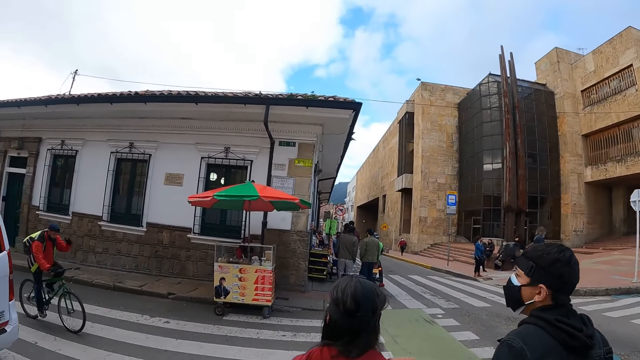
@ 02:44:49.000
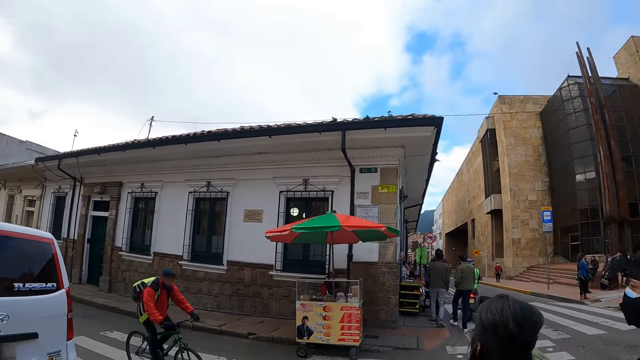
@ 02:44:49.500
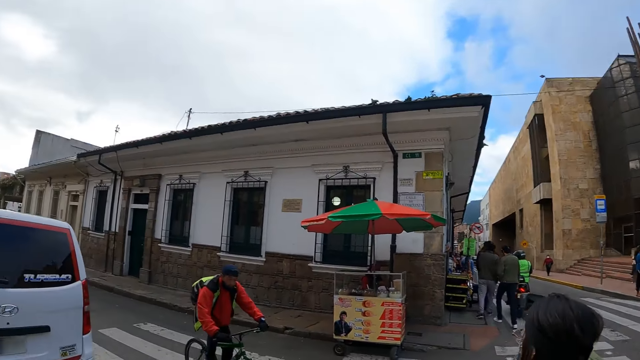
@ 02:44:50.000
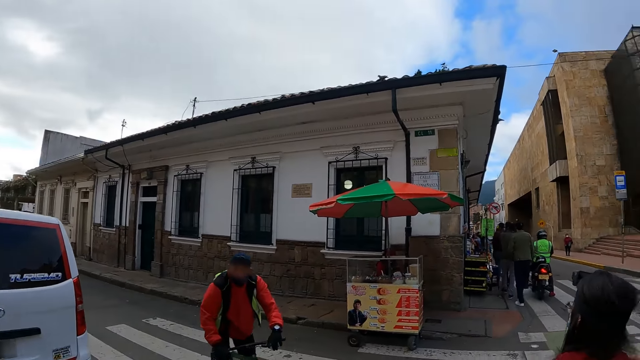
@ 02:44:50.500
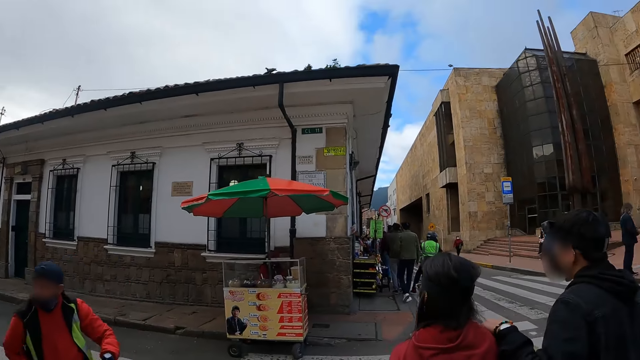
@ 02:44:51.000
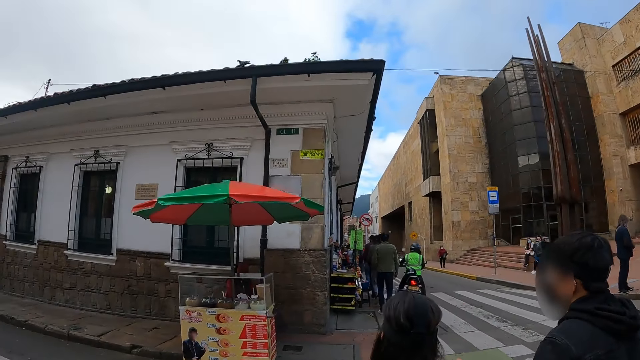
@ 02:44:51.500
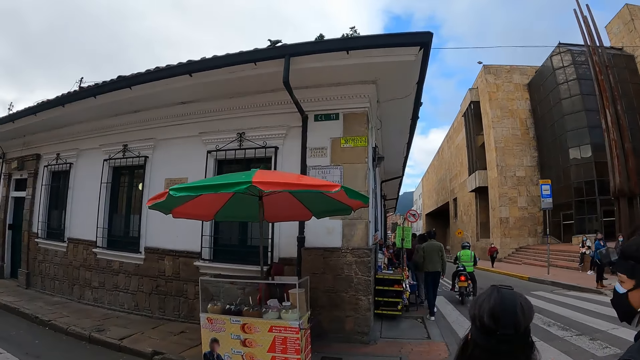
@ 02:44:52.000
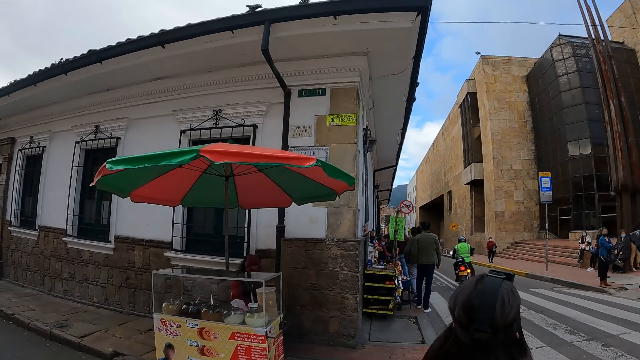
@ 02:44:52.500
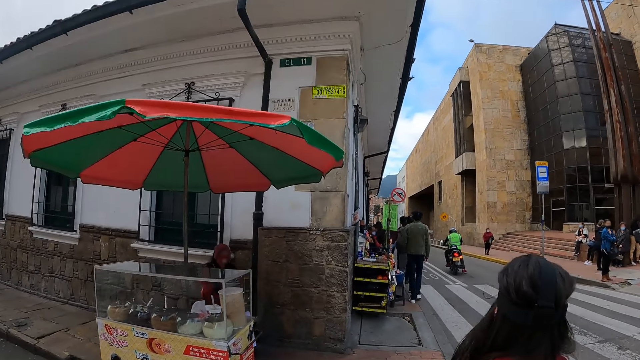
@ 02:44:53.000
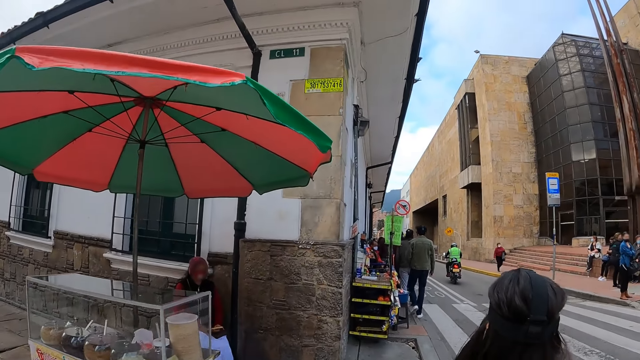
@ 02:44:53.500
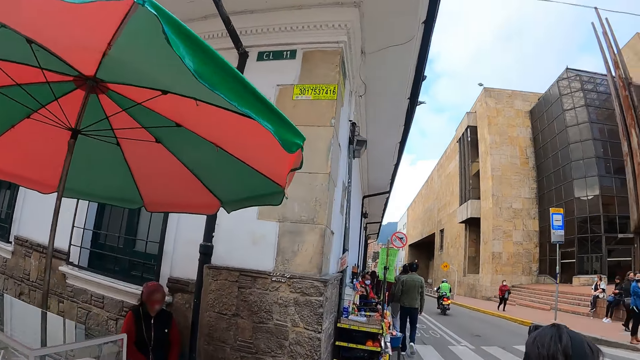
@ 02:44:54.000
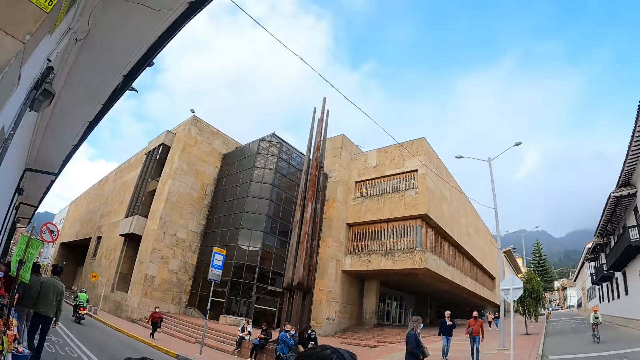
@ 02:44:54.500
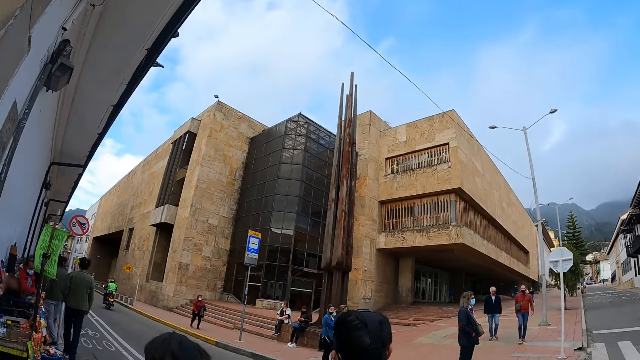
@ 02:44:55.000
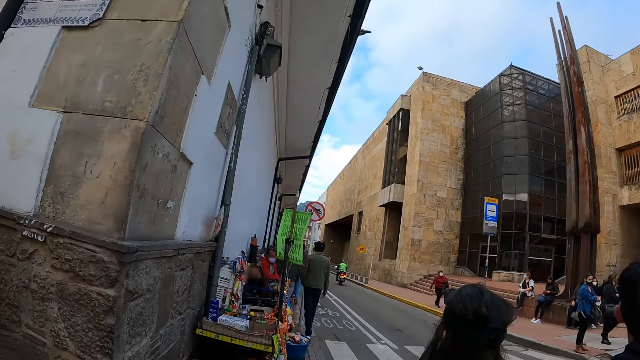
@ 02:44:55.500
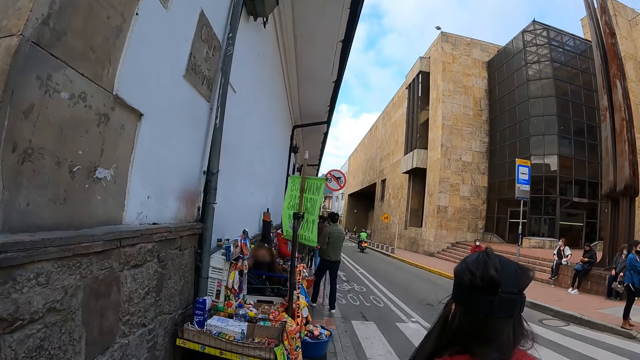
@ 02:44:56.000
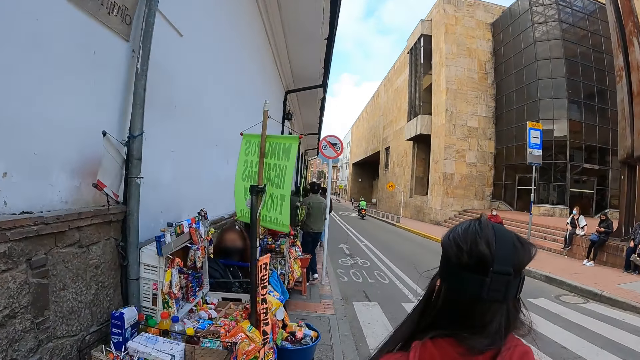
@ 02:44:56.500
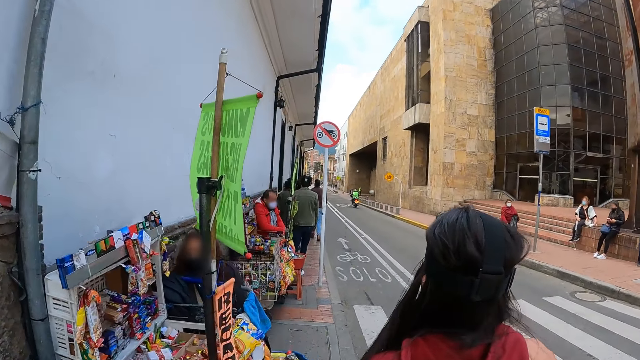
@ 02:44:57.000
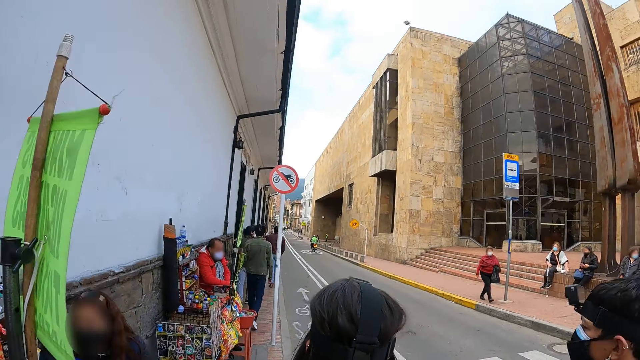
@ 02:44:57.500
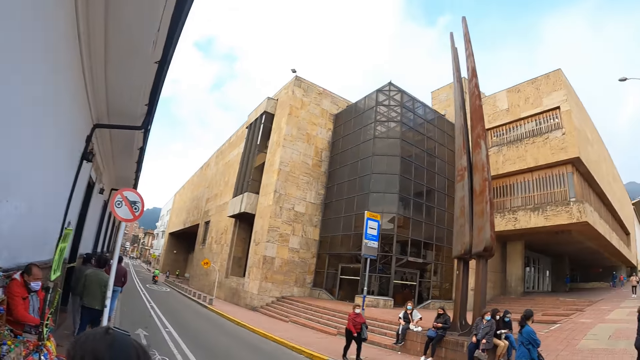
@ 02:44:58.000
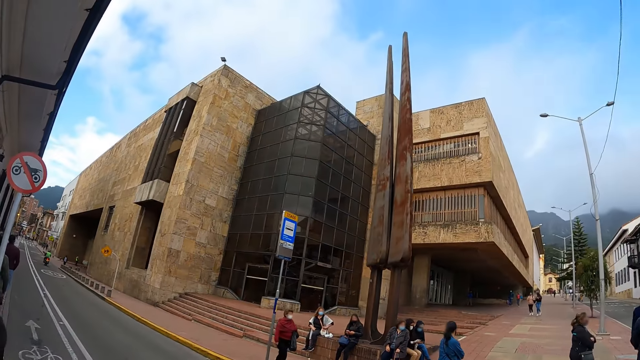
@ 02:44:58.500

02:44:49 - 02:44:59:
The camera wearer looks sideways. They cross the zebra crossing.

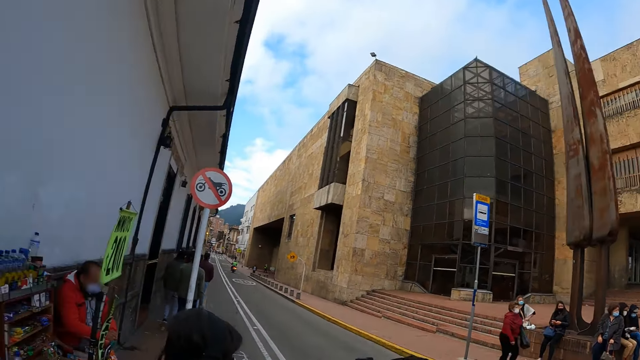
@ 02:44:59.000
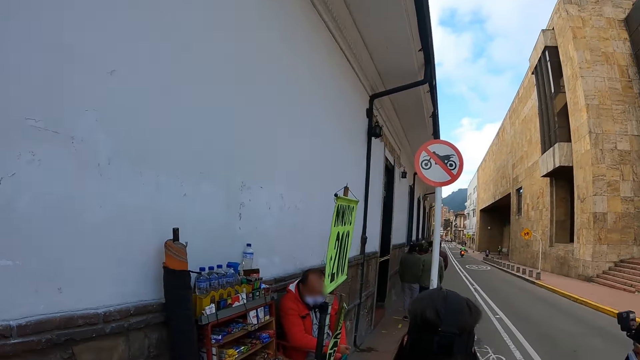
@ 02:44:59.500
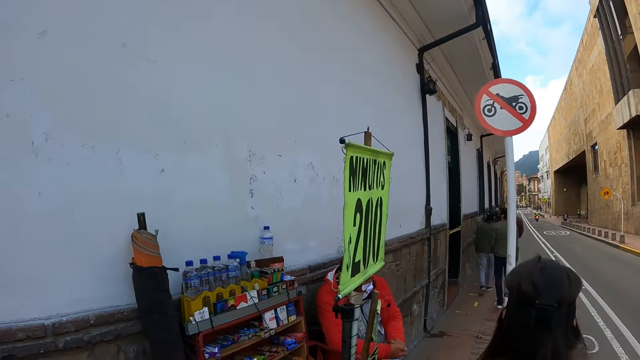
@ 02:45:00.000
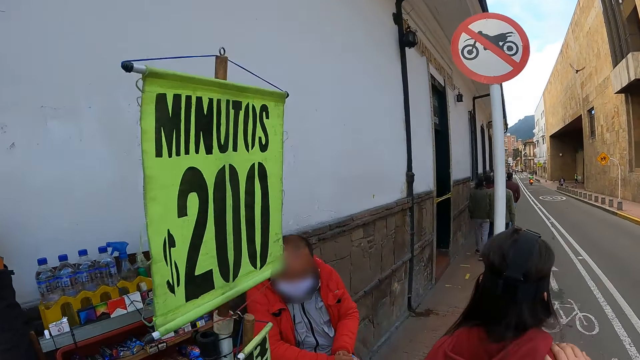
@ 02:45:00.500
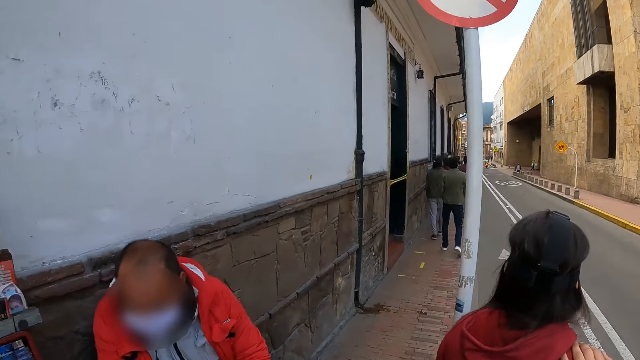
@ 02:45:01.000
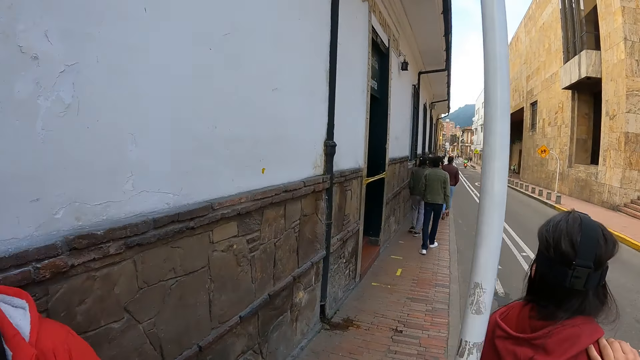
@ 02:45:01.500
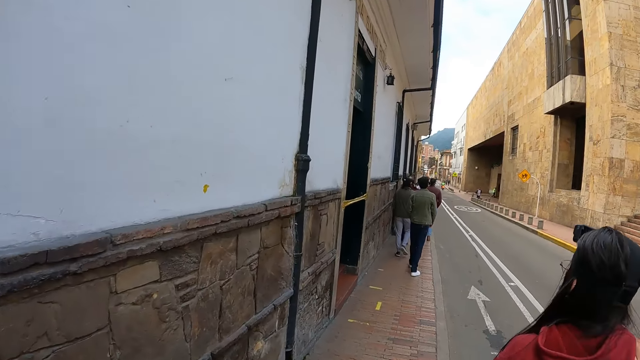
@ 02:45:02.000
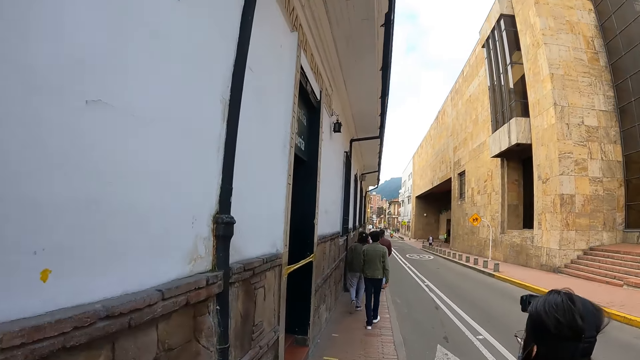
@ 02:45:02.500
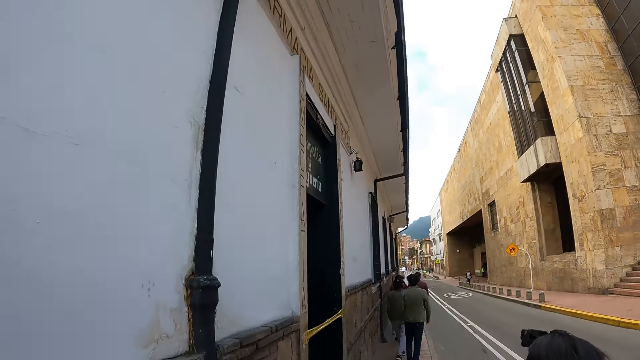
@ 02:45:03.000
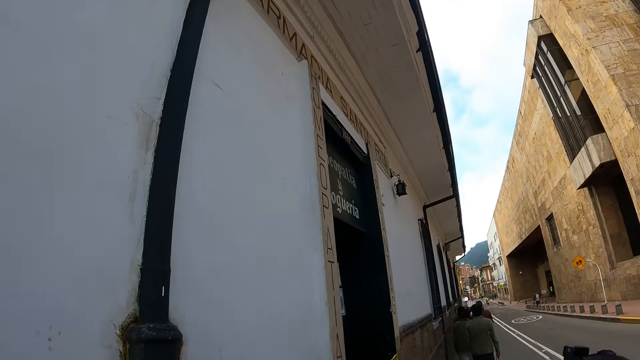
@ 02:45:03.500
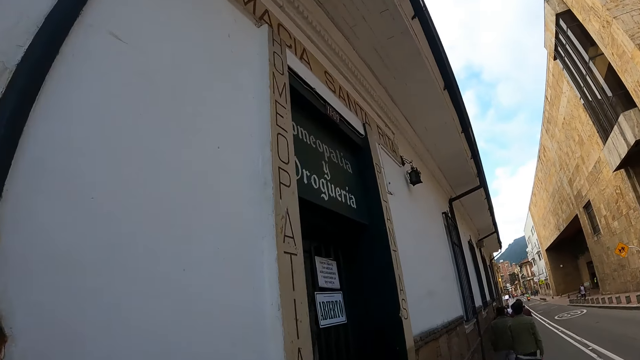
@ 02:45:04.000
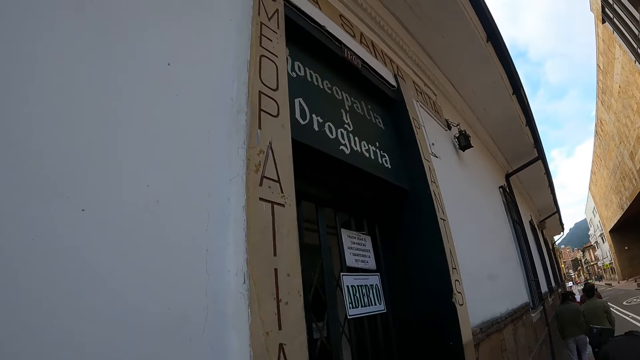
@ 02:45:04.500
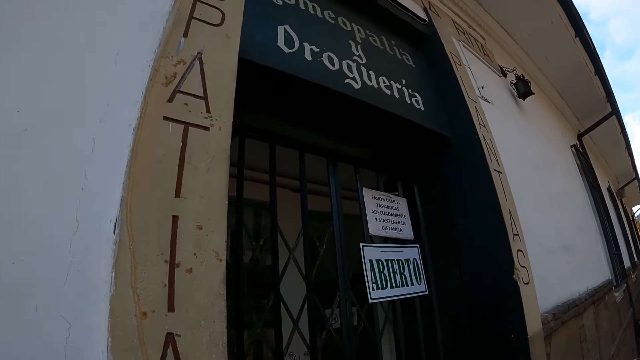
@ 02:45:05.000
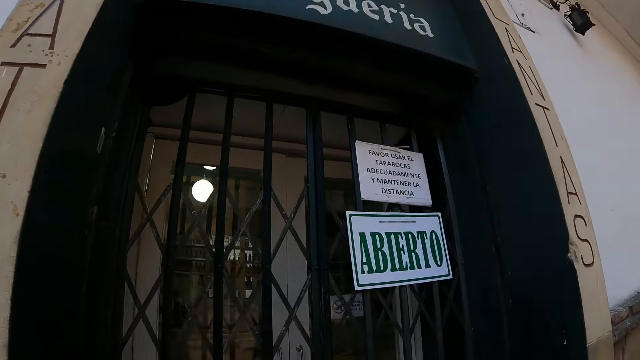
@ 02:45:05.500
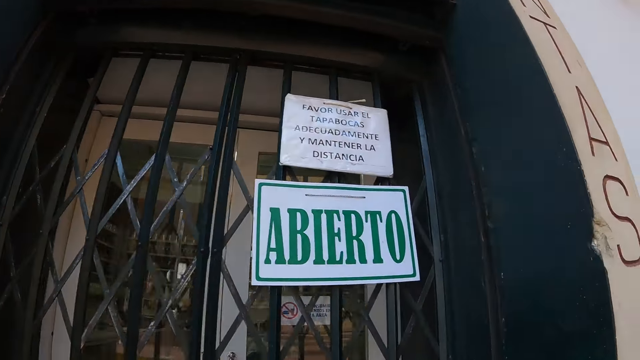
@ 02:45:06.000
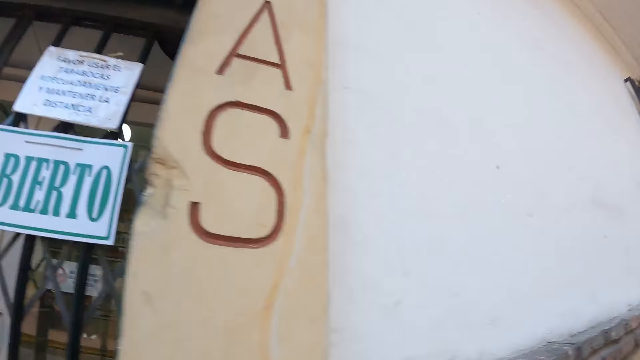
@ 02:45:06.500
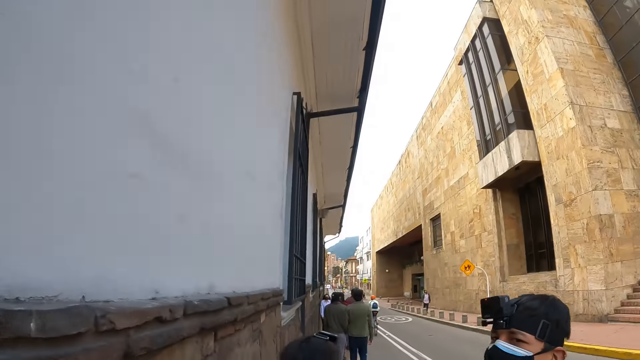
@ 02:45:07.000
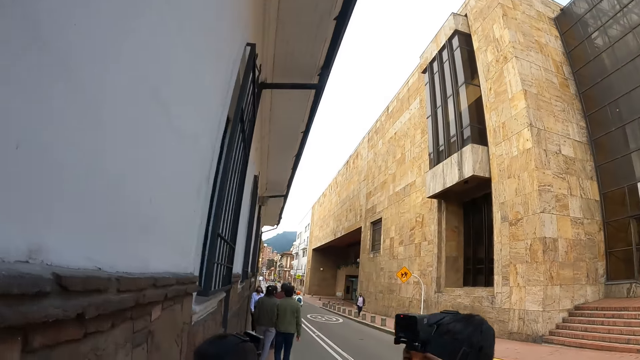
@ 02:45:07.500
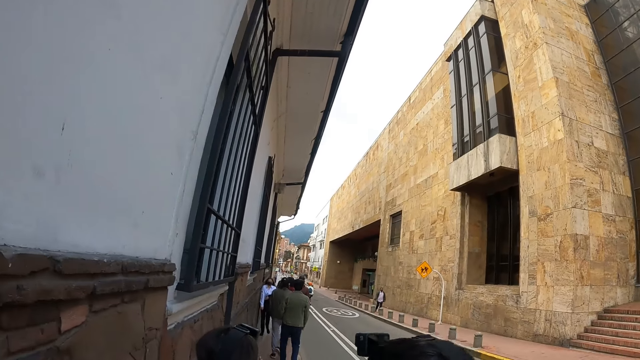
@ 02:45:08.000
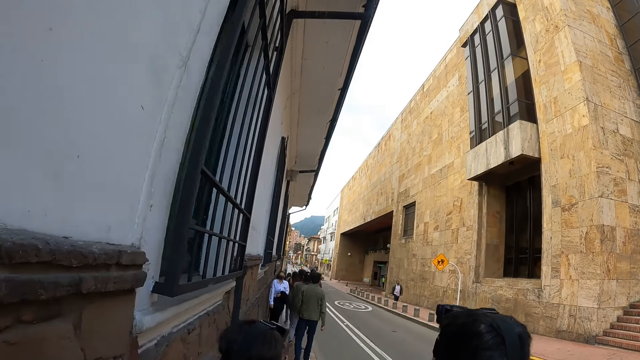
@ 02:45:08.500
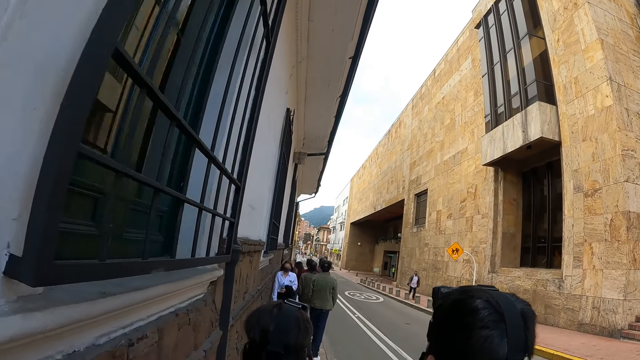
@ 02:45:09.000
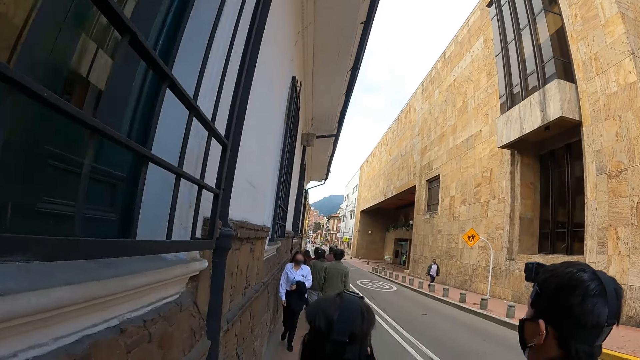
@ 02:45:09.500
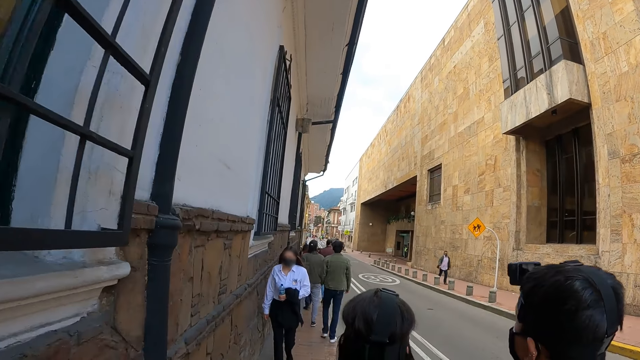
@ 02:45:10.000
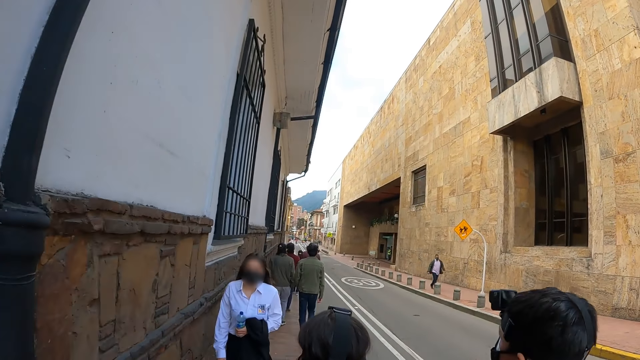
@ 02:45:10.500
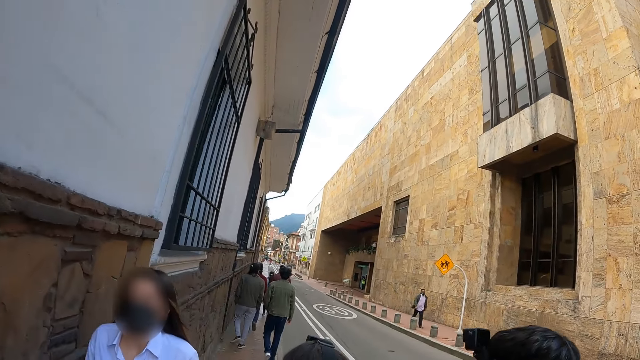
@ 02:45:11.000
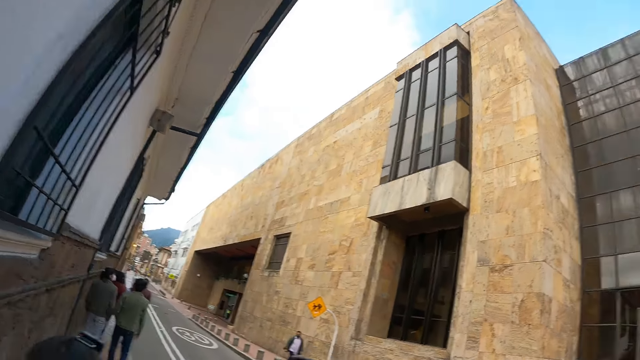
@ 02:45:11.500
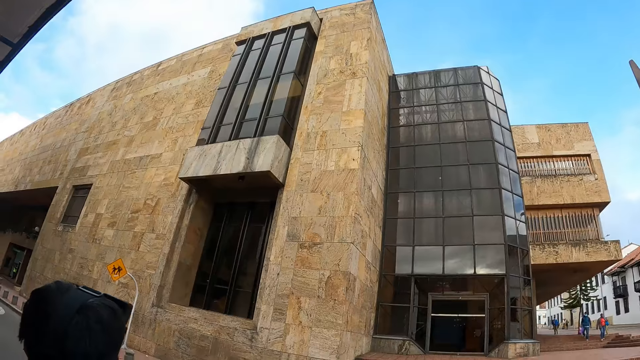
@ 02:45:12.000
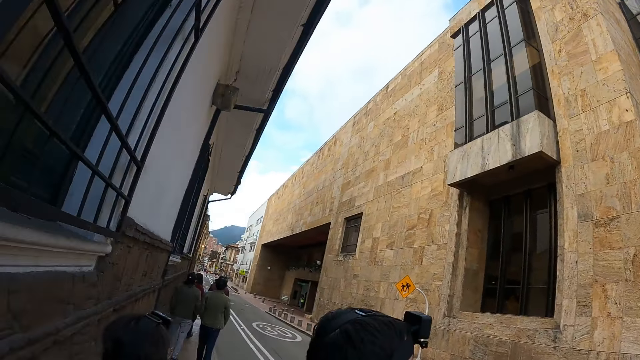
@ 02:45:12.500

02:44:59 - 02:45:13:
The camera wearer walks in front. They look sideways. They look in front.
